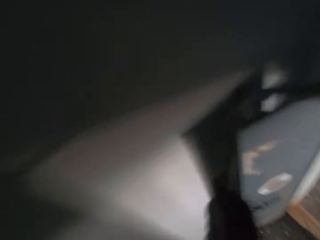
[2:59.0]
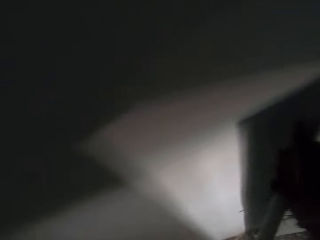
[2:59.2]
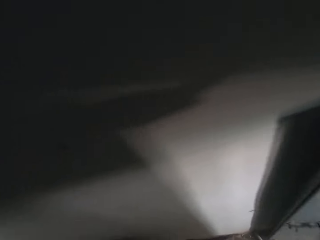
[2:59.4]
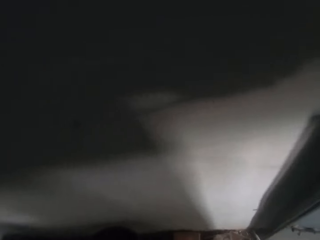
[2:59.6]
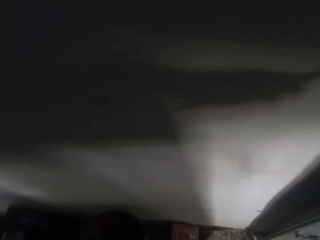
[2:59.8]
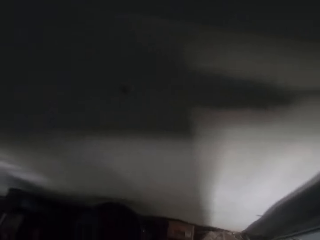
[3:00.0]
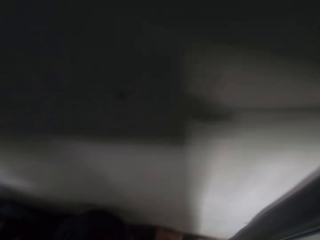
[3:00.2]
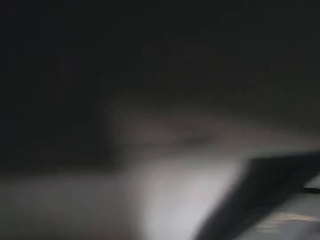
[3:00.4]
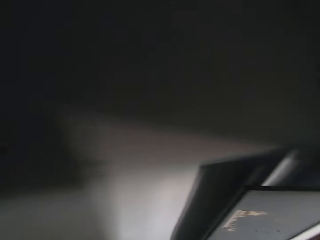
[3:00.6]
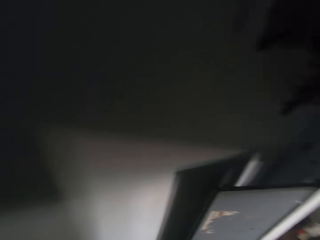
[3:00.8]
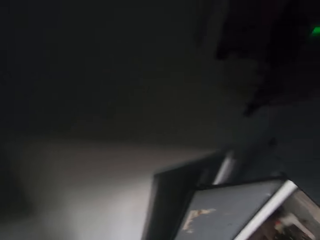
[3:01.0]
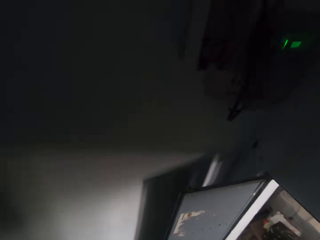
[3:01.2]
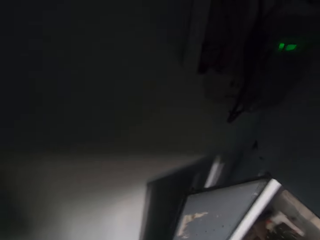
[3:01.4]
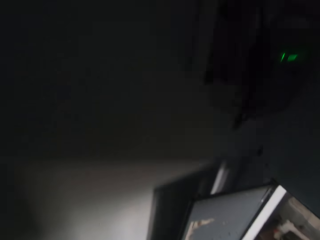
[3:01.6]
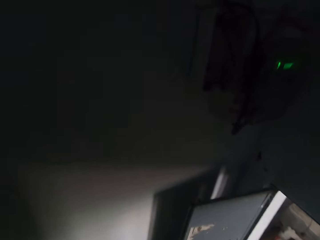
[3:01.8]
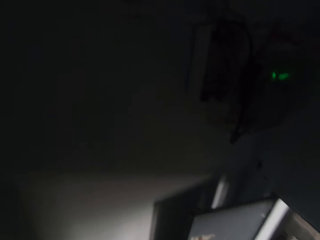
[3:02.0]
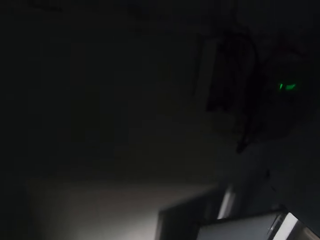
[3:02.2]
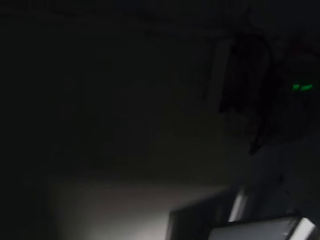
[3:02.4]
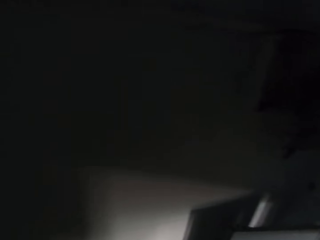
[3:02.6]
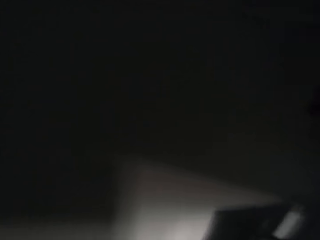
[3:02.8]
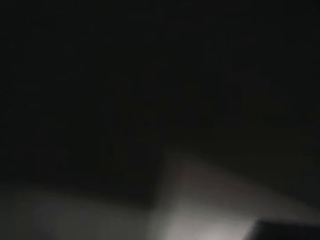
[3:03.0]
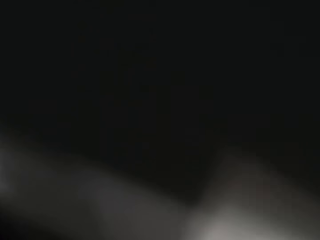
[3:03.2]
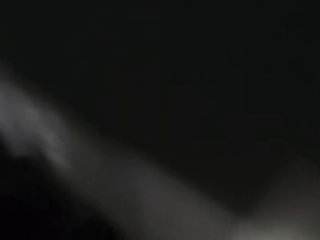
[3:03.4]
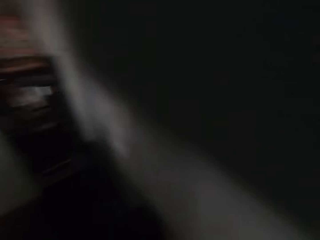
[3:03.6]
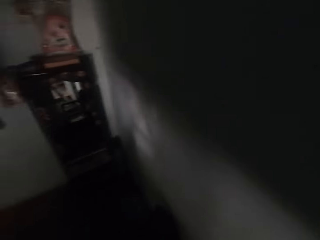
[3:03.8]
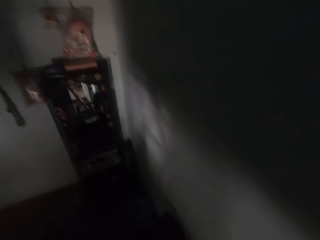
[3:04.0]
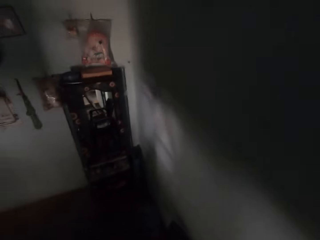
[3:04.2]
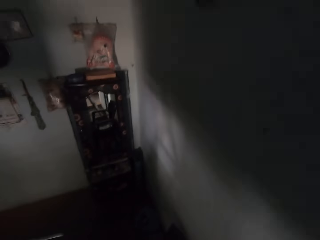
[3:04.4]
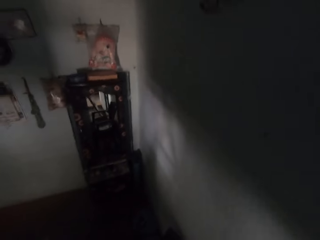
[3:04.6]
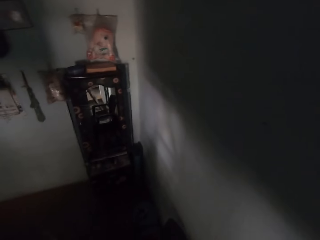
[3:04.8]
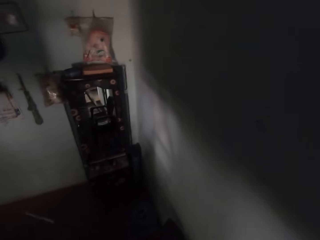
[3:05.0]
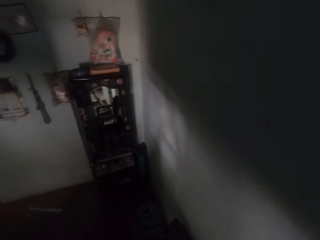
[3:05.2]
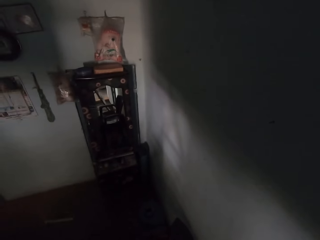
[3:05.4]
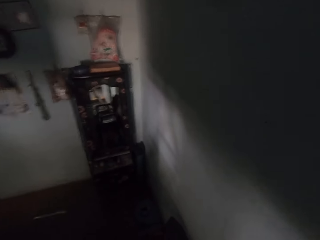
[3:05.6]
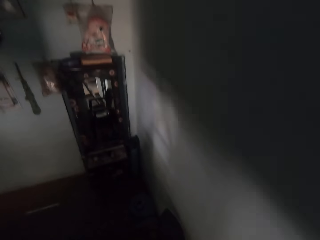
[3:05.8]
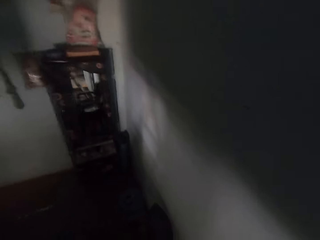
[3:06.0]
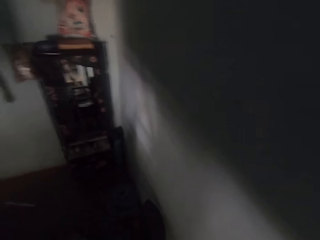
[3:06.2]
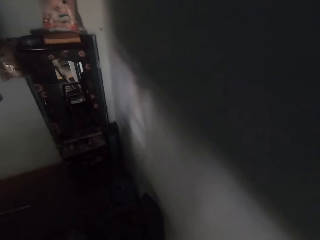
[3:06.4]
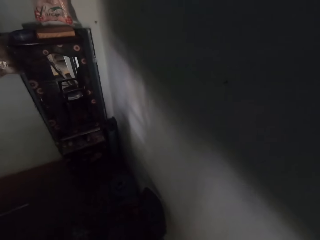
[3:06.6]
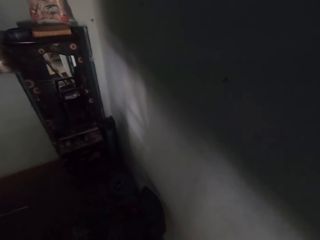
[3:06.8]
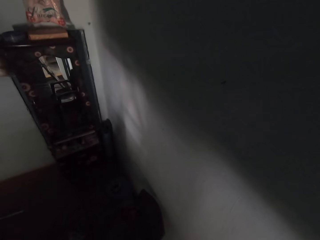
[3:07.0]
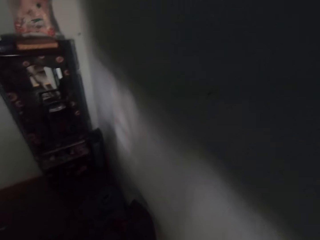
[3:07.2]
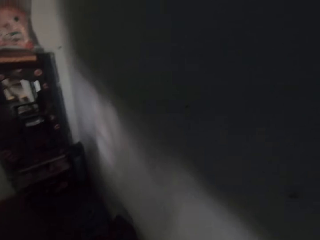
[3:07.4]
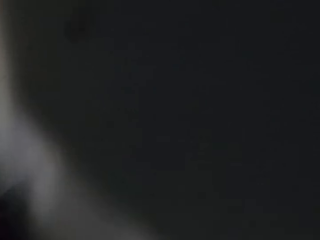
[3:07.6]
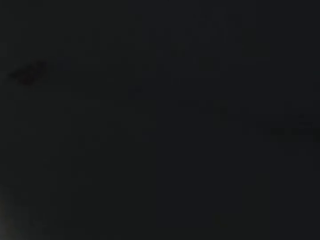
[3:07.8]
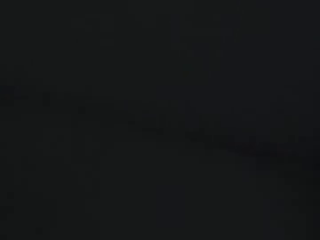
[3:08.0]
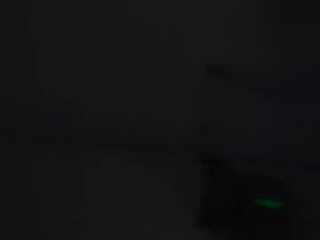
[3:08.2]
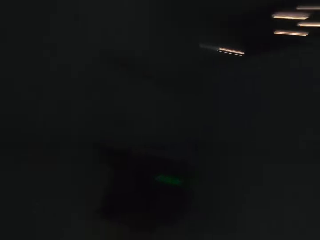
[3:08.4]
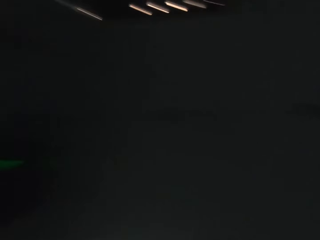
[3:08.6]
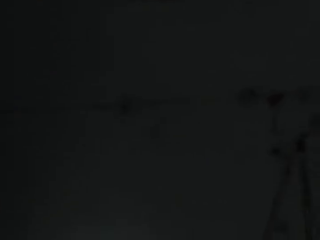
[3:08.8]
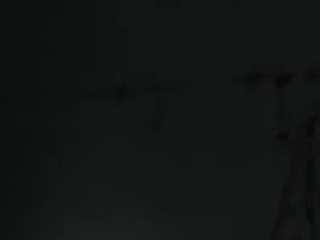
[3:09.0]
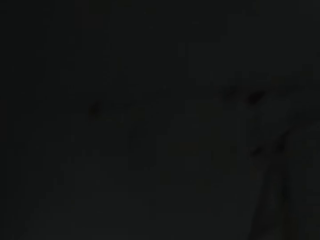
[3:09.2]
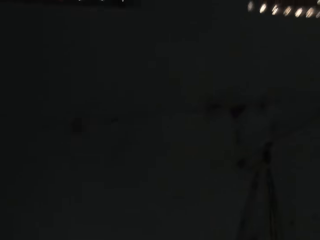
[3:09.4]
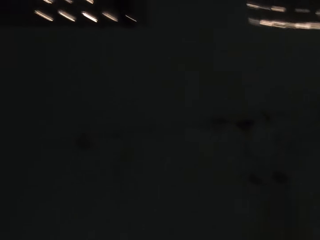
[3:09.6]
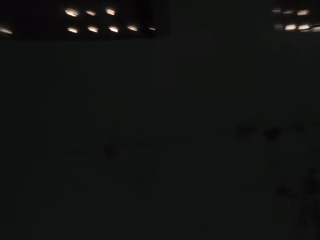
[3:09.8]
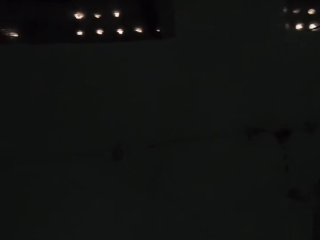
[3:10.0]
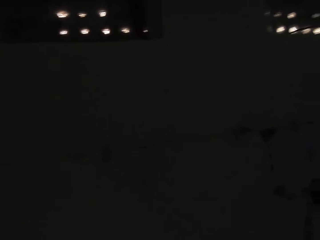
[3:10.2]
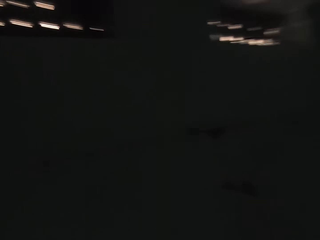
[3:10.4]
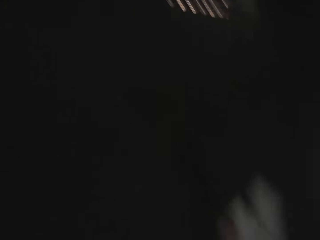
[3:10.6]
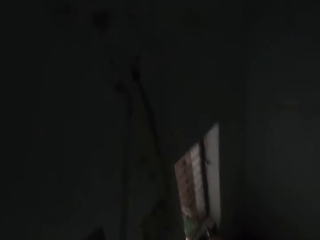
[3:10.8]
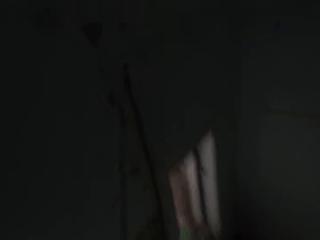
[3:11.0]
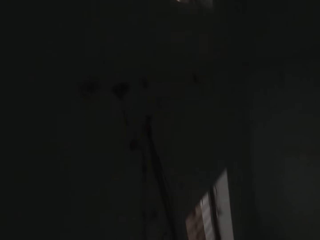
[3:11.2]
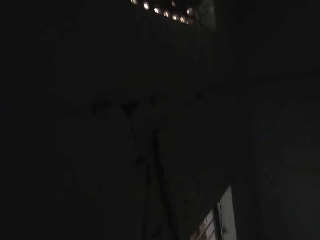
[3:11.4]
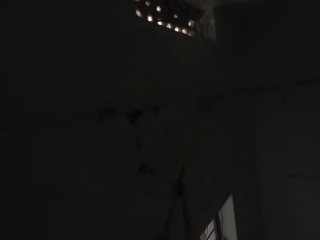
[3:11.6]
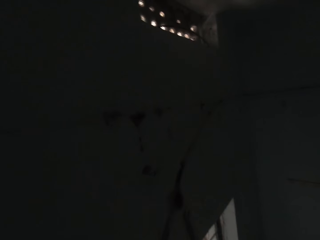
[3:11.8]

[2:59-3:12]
The camera wearer grabs the plastic conduit with the right hand. They look around. They talk to a person. They stare around. They stare at the wall.

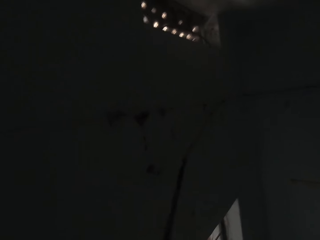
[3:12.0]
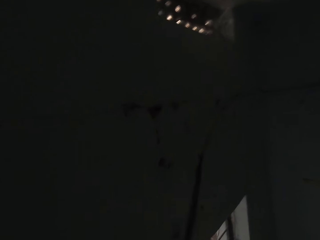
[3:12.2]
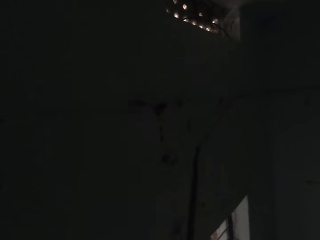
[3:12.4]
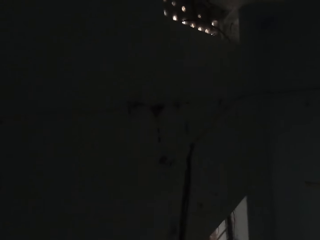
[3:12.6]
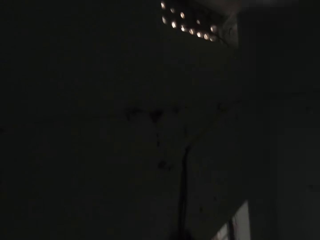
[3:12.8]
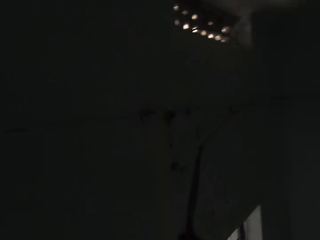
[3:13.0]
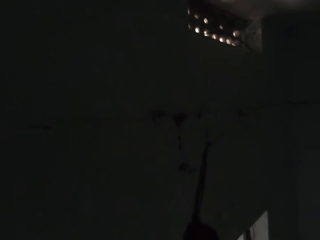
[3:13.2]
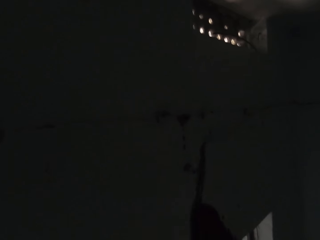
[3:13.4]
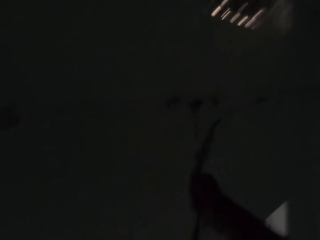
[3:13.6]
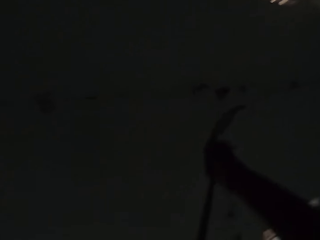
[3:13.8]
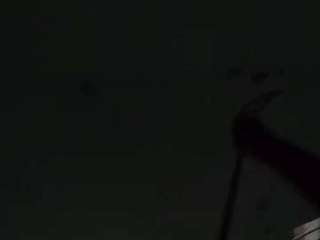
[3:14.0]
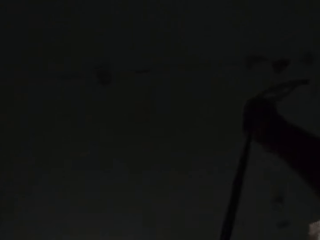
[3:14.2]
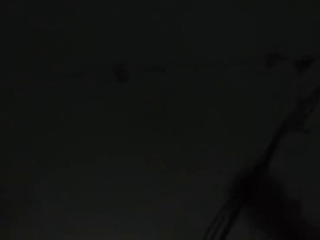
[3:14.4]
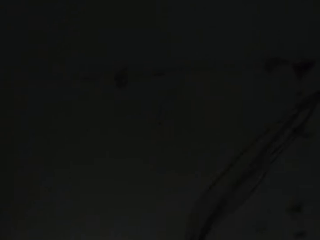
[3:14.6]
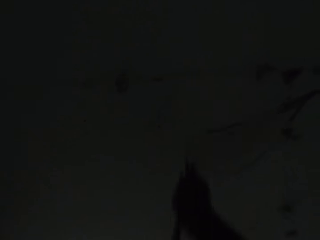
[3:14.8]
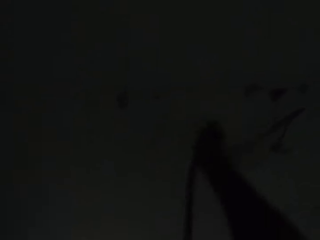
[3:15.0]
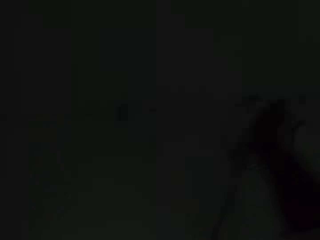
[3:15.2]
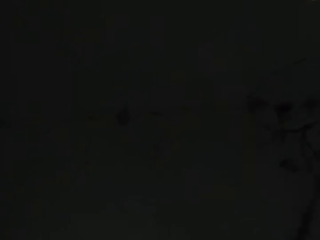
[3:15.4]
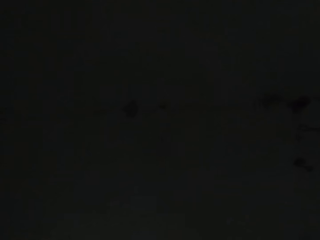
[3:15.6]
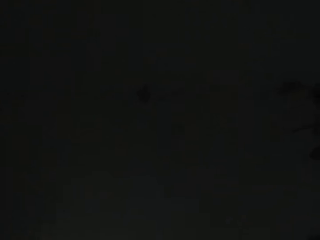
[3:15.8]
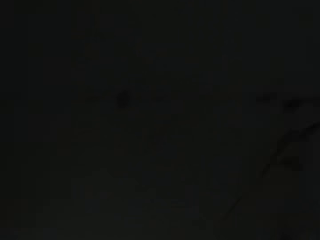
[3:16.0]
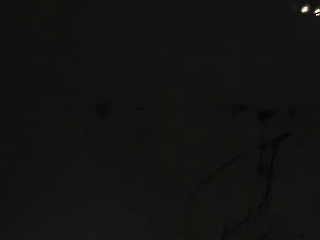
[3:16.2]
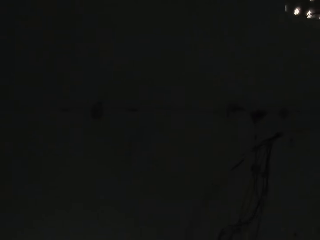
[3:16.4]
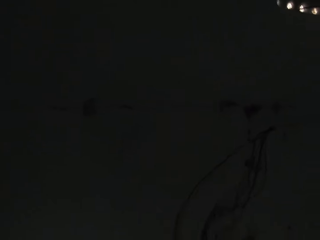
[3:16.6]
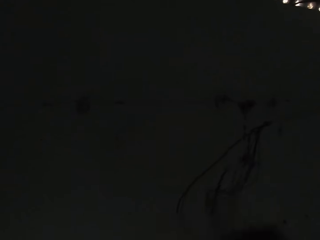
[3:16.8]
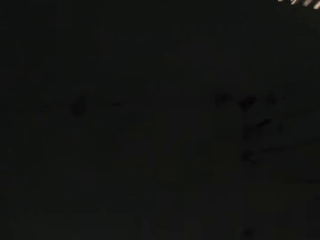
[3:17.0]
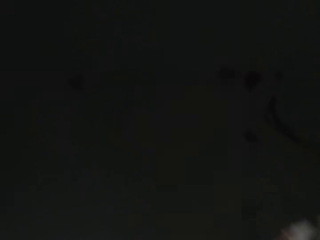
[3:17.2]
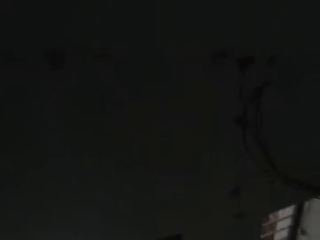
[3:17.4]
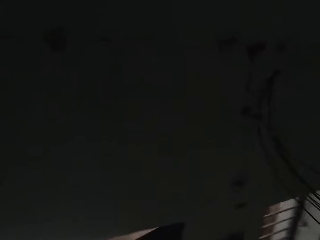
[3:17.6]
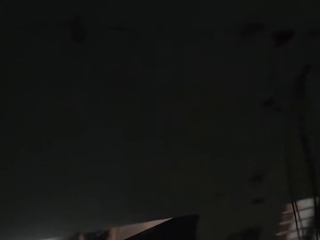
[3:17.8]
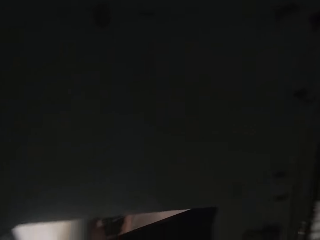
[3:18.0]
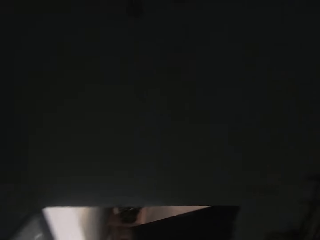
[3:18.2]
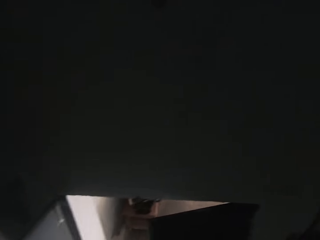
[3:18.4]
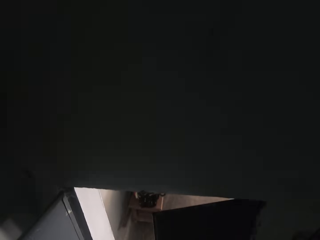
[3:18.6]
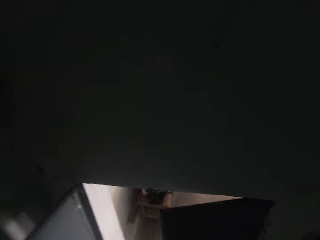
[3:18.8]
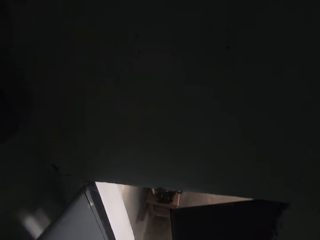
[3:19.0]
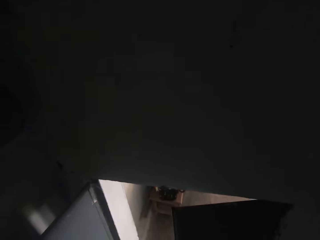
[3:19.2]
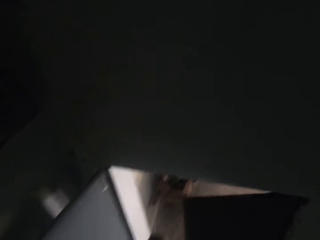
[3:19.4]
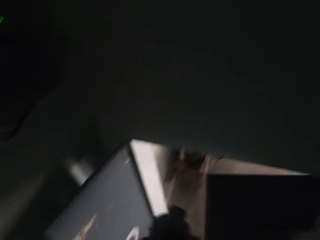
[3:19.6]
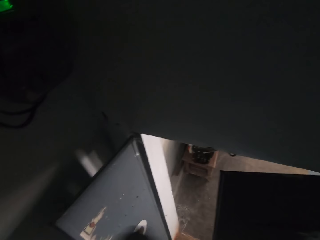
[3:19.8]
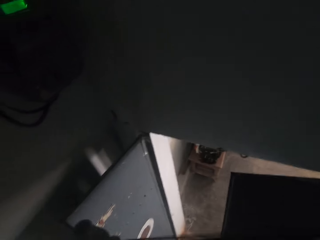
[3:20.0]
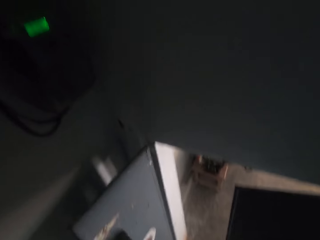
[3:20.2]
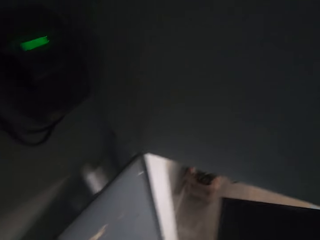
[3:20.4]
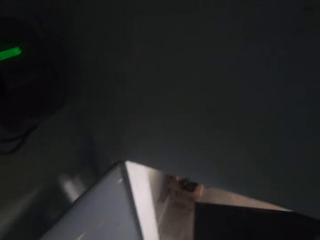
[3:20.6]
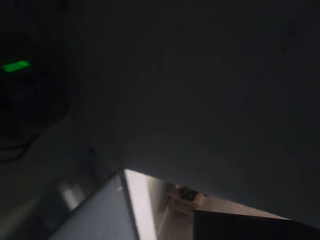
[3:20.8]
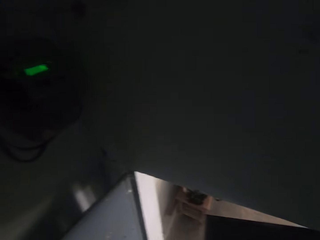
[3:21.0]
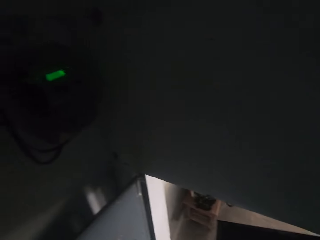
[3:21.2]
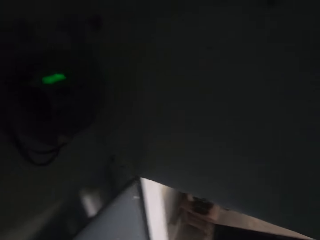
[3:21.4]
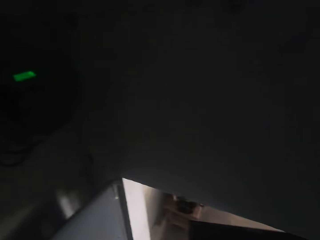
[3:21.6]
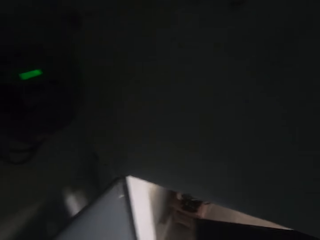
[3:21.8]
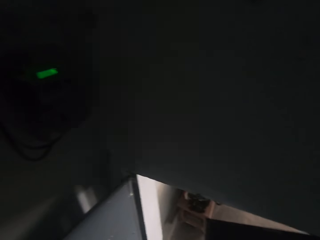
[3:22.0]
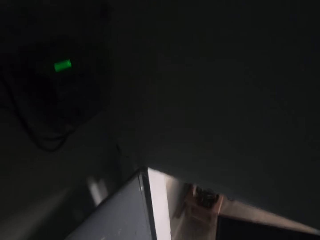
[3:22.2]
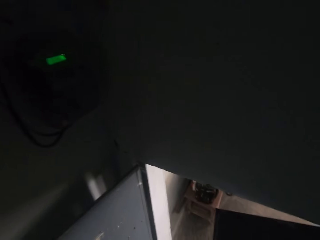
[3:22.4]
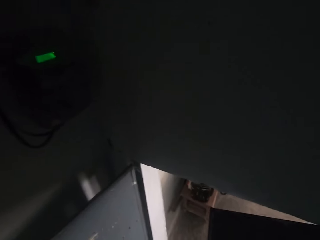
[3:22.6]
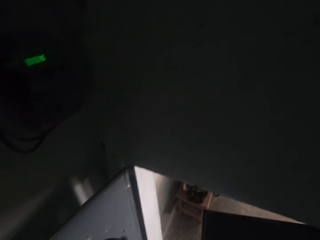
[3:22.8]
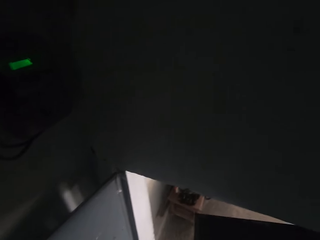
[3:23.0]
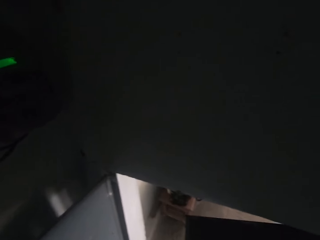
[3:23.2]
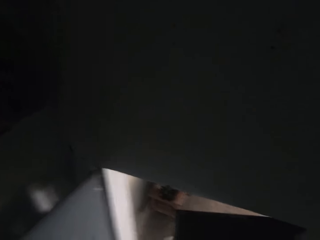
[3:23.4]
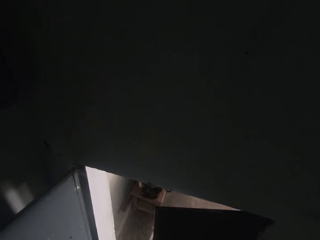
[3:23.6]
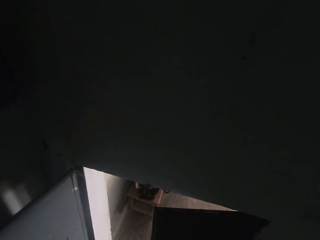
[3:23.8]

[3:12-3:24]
The camera wearer grabs the cable on the wall with the right hand. They pull the cable. They stare around.
